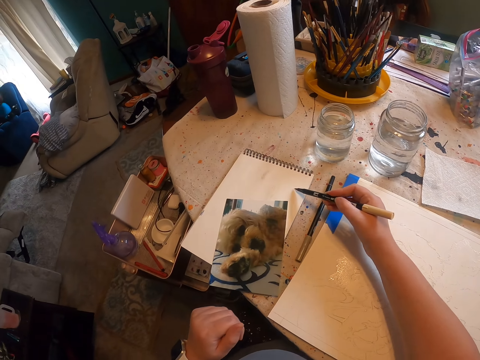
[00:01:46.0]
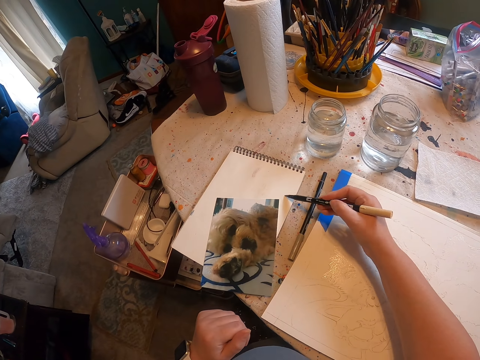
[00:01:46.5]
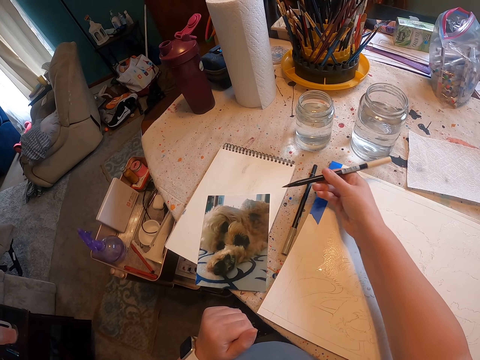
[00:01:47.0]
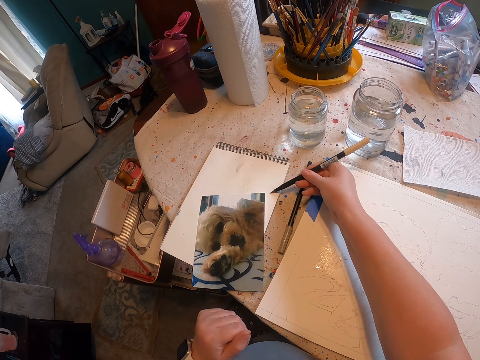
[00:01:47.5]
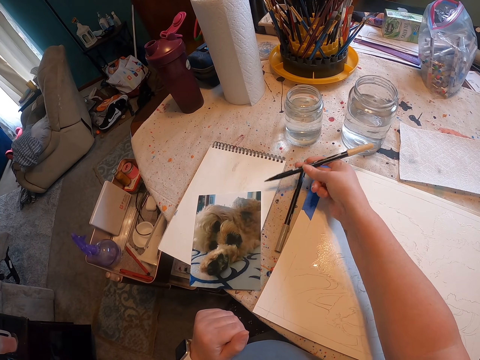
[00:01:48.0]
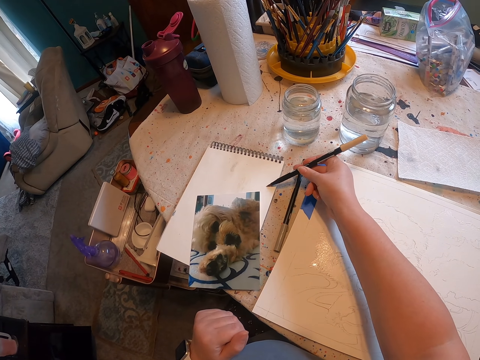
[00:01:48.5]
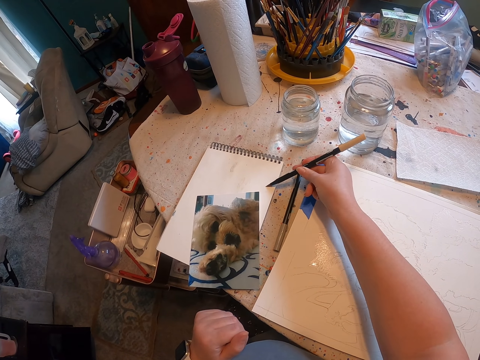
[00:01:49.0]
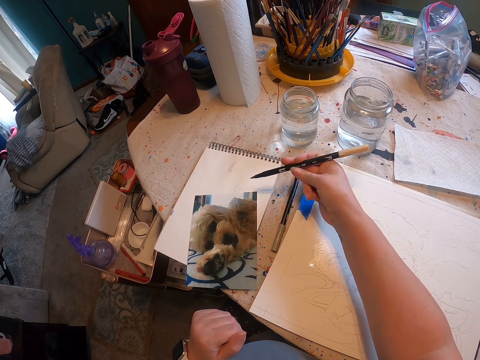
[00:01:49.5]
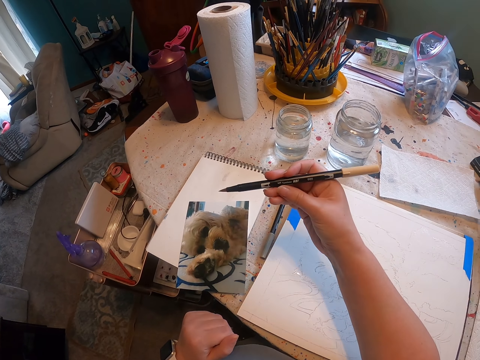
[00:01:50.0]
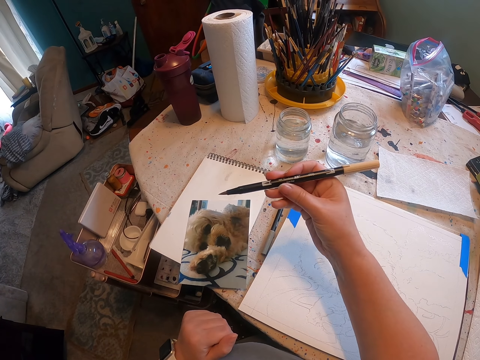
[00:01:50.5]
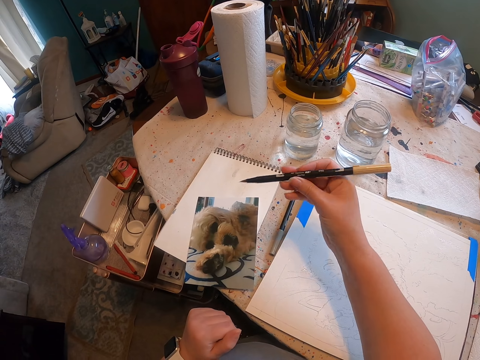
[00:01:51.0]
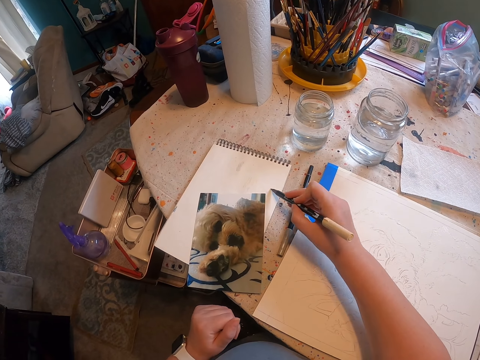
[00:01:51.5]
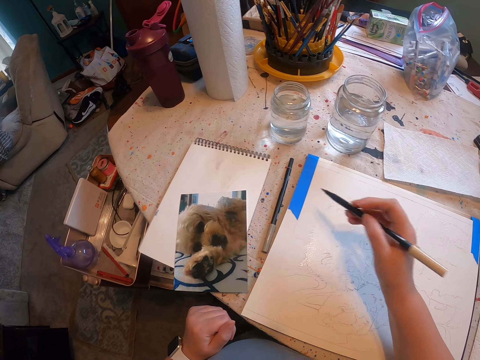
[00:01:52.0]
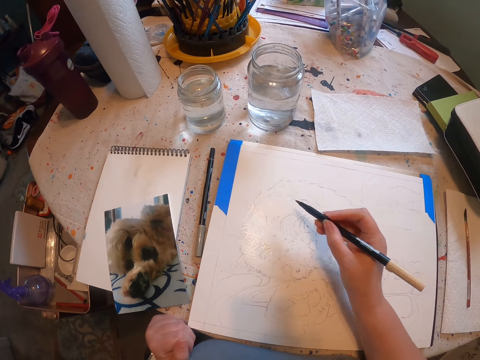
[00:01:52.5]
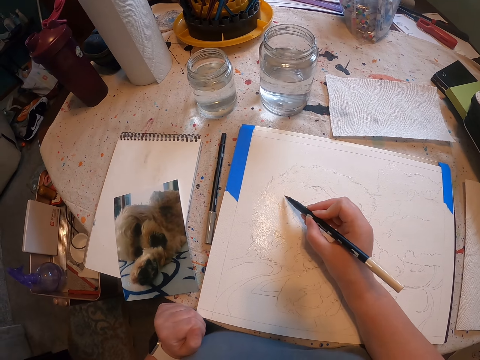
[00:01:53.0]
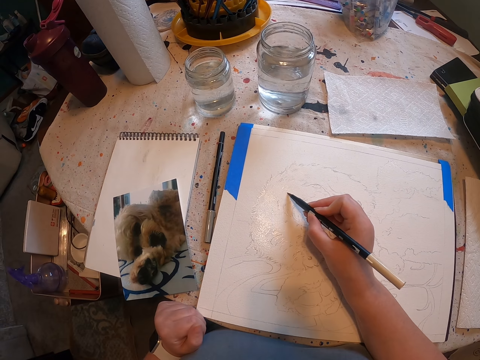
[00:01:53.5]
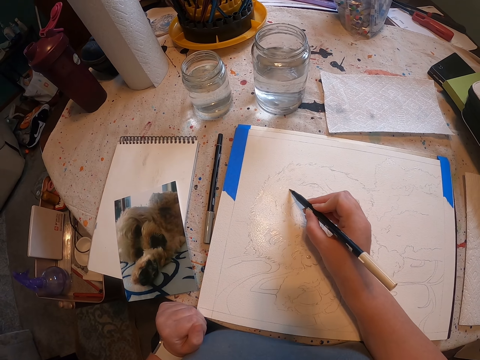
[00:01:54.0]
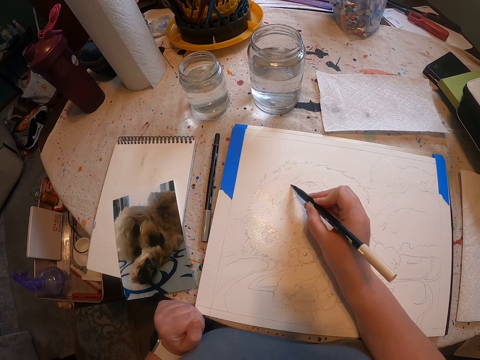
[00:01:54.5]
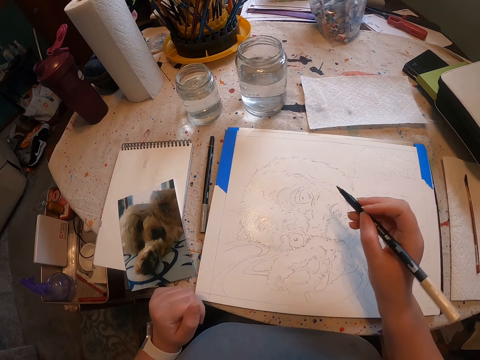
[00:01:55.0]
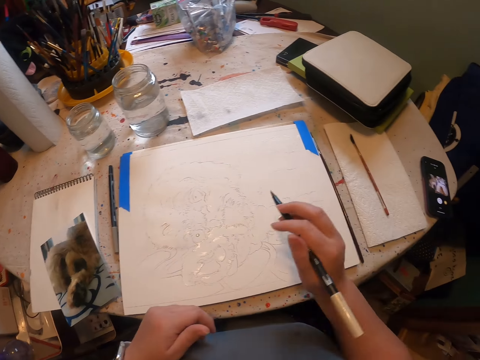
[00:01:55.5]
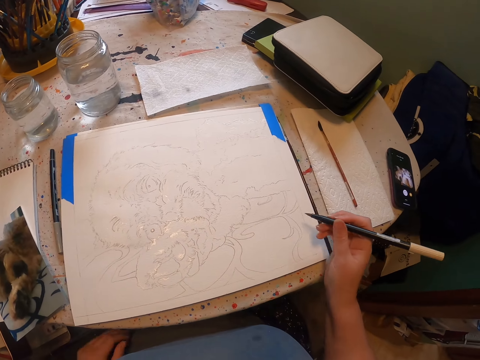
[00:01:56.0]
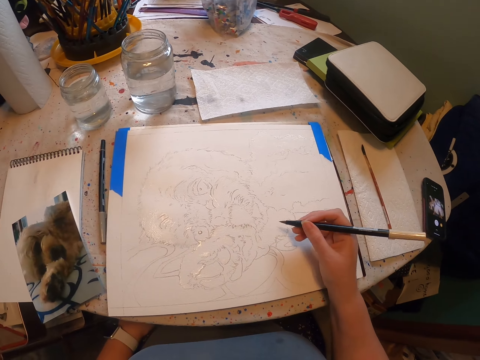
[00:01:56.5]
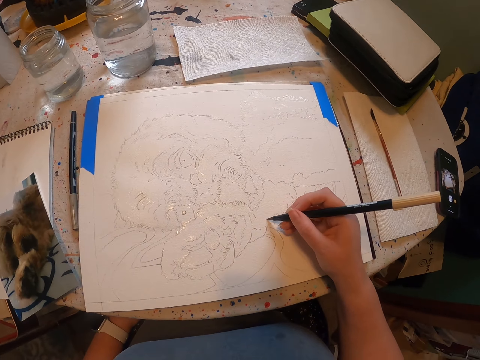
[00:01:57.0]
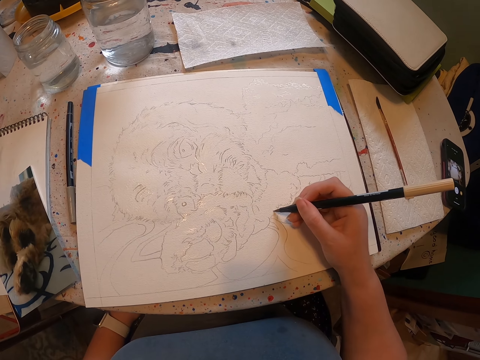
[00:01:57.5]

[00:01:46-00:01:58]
The camera wearer rubs the pen on the book. They hold the brush. They sketch on the paper with the marker pen.

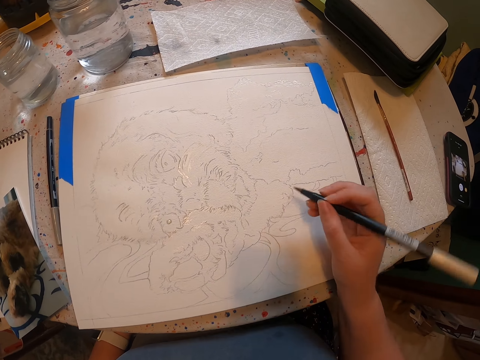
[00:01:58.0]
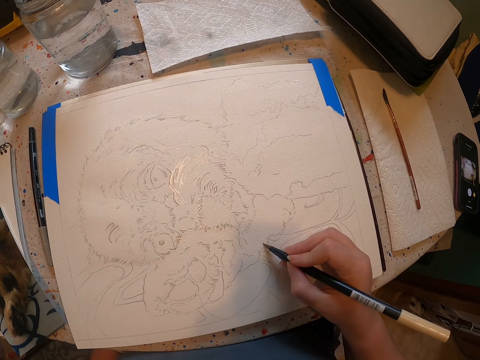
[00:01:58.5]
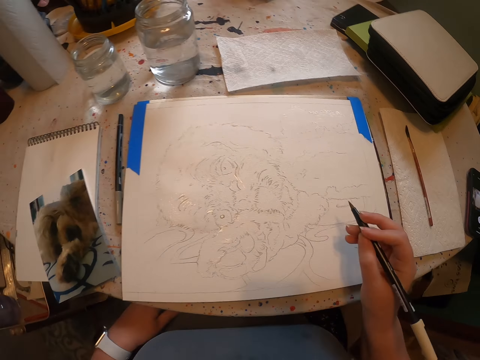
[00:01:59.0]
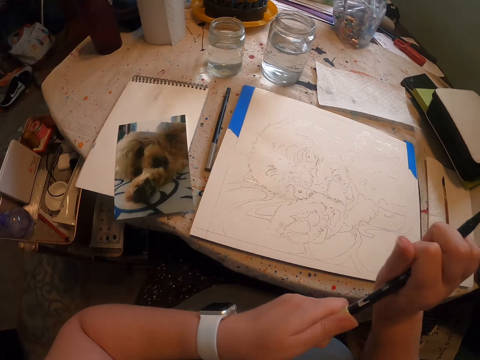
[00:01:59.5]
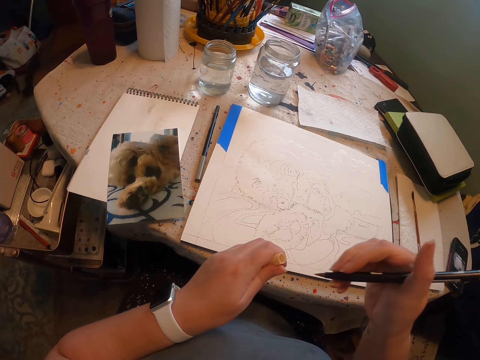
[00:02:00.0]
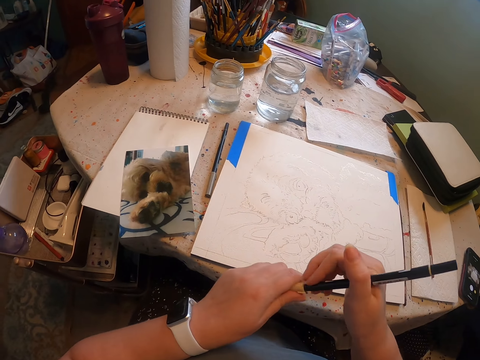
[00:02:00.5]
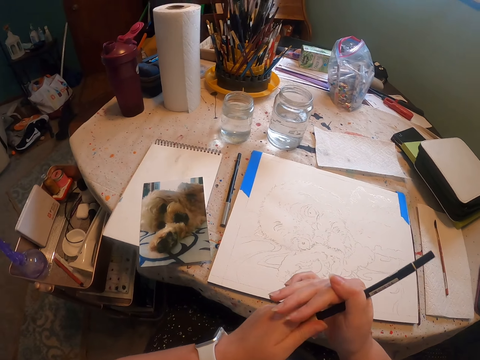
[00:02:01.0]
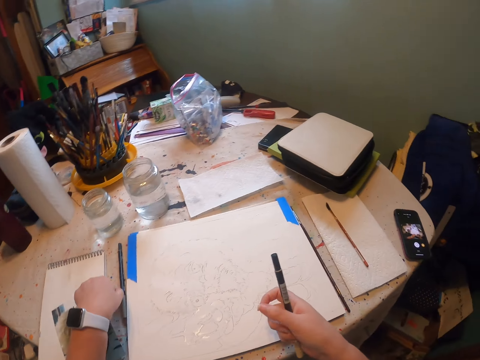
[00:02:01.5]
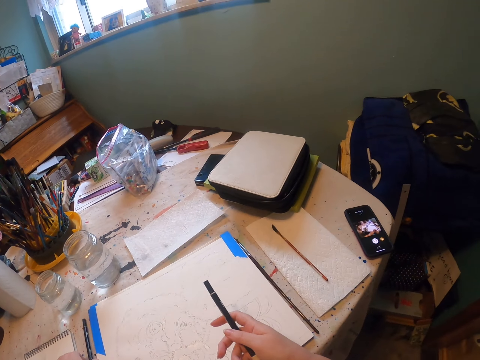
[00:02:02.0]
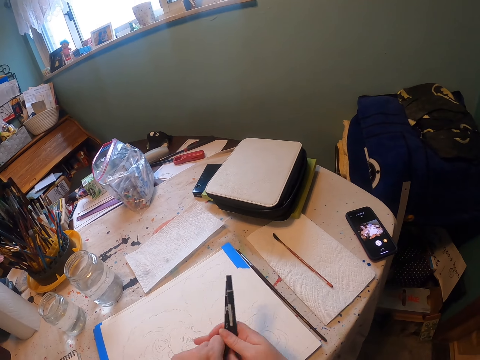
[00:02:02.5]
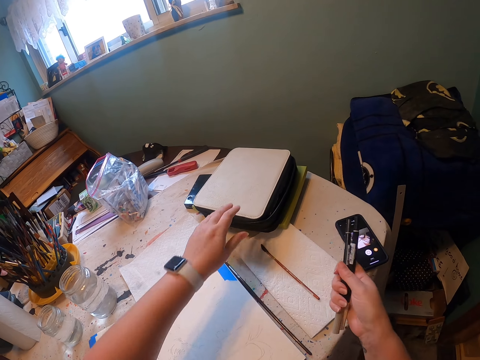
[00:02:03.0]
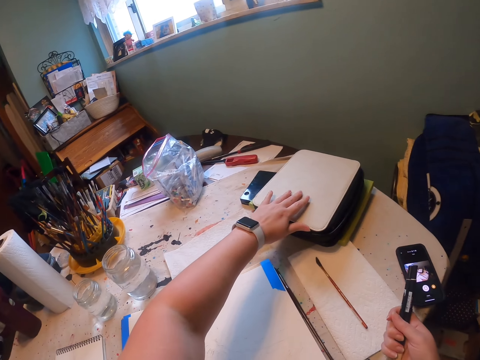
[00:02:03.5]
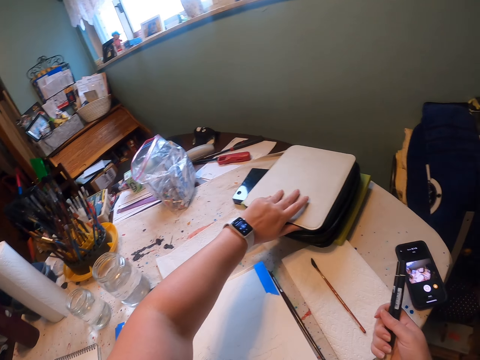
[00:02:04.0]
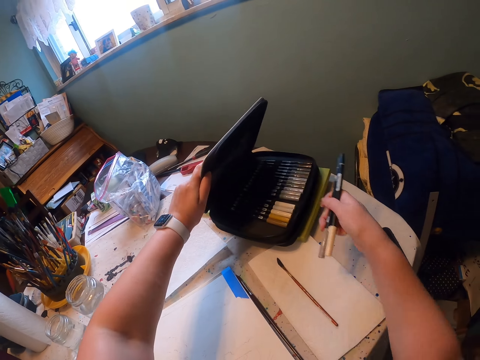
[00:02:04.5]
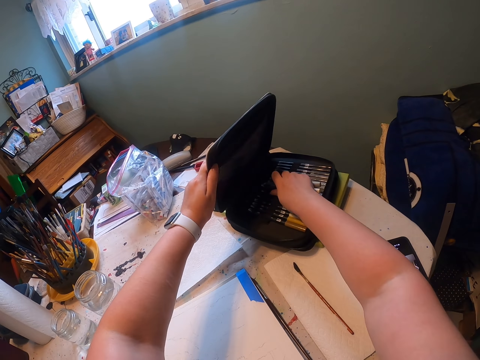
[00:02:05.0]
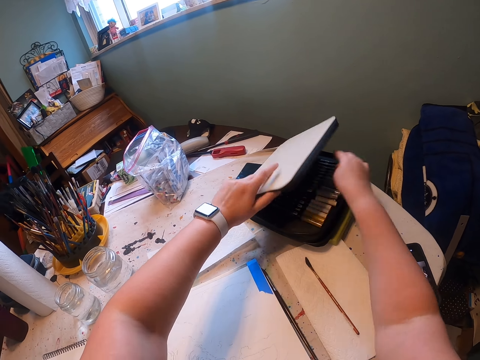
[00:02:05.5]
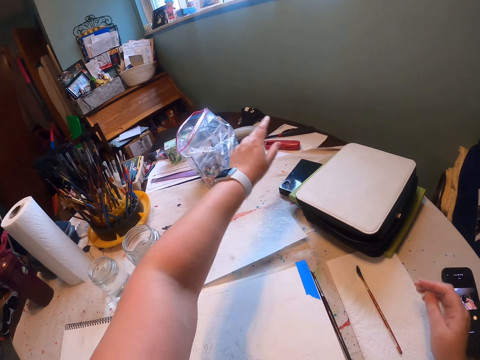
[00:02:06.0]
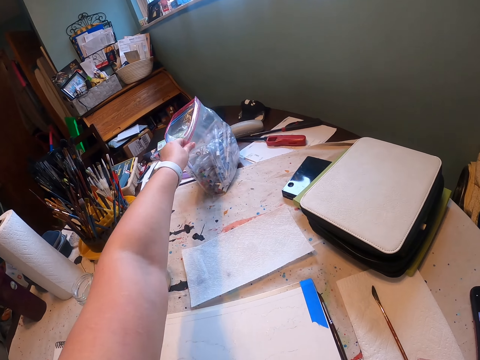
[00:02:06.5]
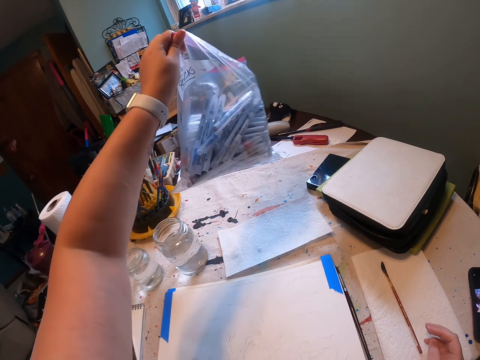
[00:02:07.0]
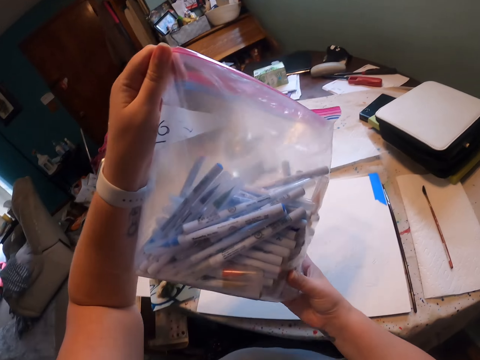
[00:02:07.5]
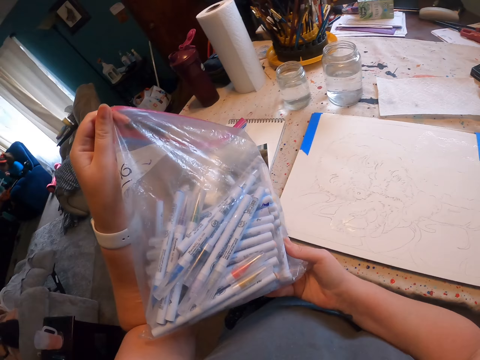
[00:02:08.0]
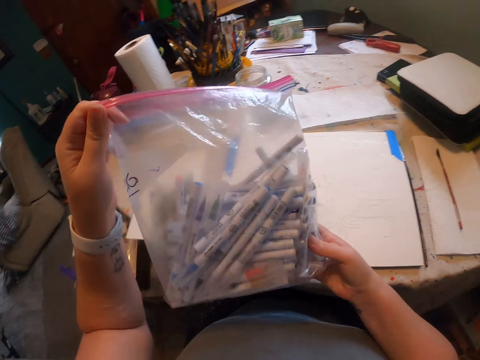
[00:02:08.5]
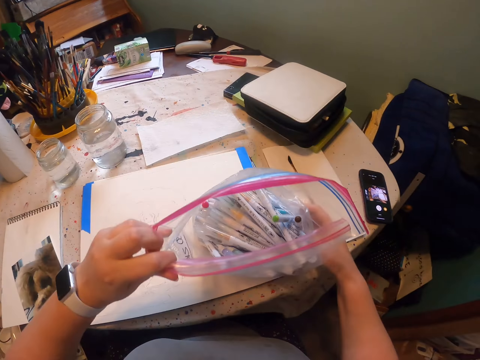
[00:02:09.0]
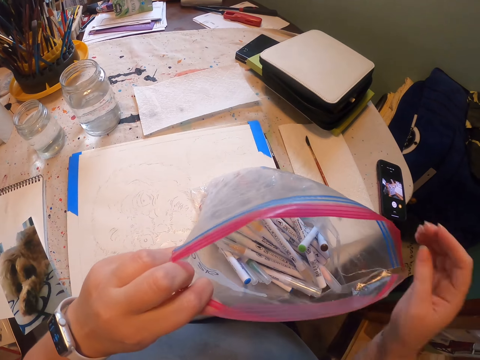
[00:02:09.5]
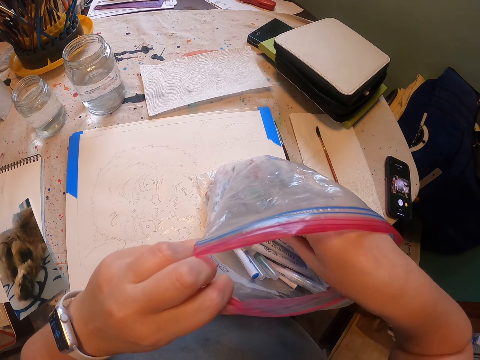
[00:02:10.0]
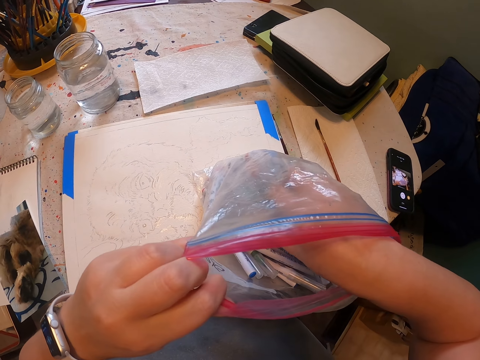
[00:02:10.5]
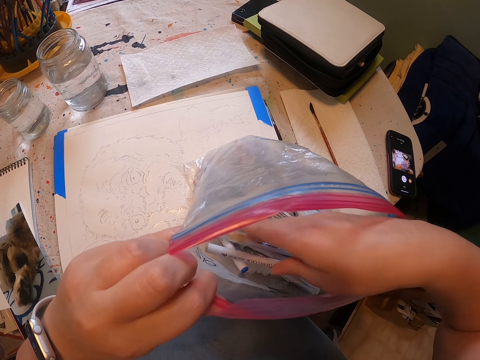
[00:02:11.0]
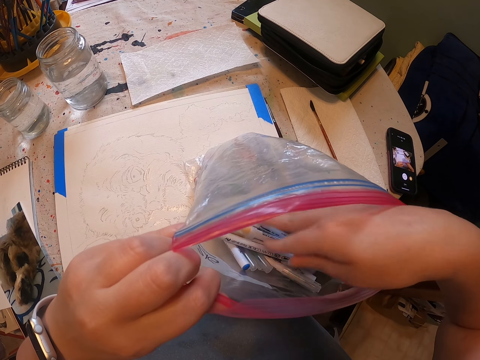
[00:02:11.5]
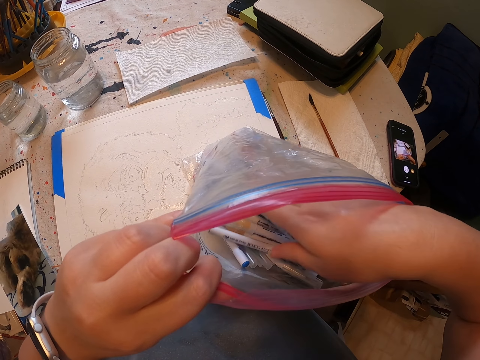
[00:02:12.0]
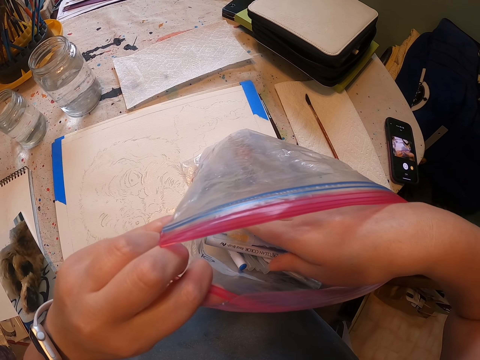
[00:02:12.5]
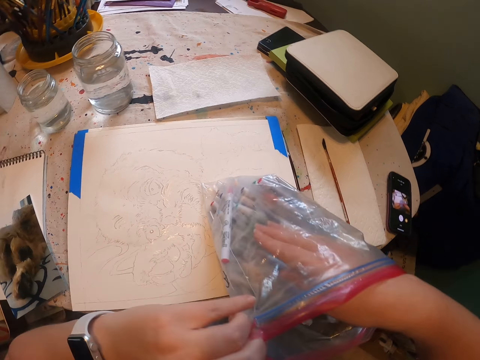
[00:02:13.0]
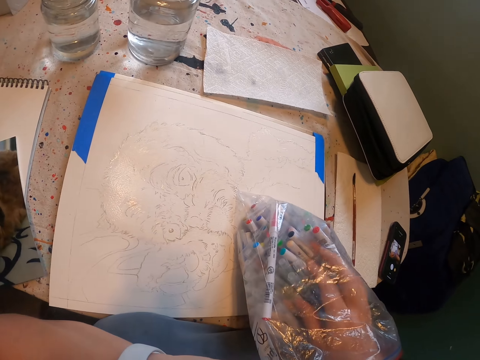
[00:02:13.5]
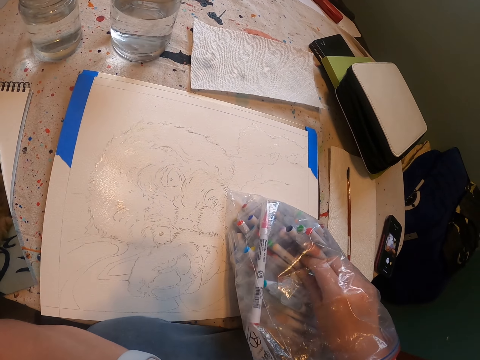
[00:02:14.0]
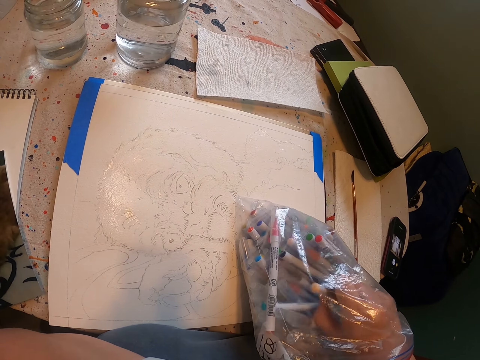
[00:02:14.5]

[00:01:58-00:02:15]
The camera wearer closes the pen. They pick up the brush. They open the drawing tools case, put brushes in the drawing tools case, and close the drawing tools case. They pick up the paper bag or polythene paper. They select the marker pens in the bag. They search in the polythene paper.
